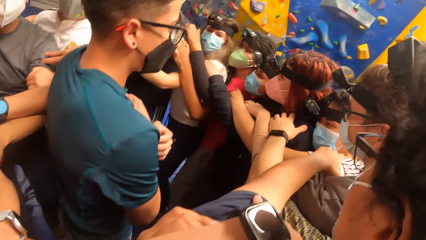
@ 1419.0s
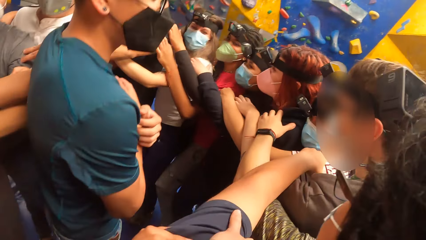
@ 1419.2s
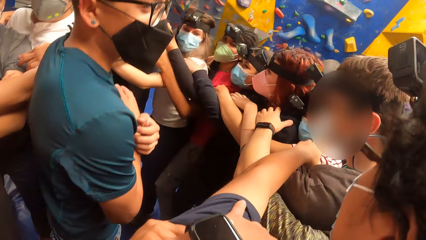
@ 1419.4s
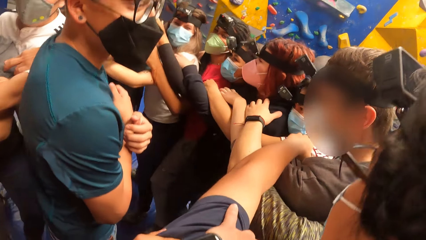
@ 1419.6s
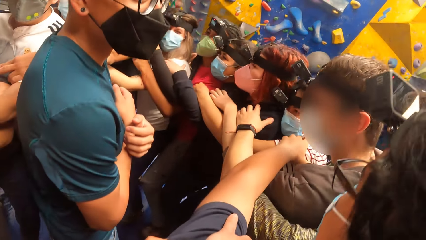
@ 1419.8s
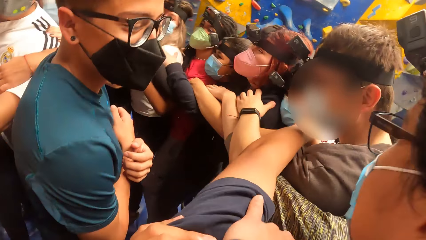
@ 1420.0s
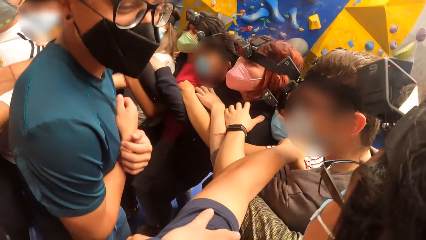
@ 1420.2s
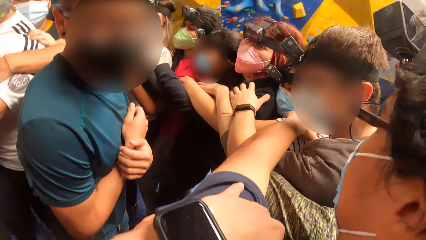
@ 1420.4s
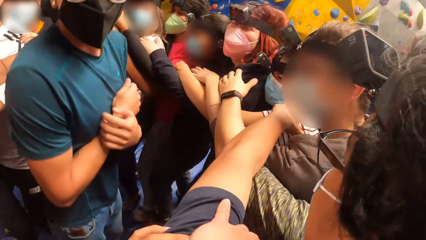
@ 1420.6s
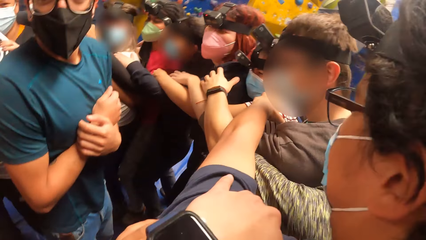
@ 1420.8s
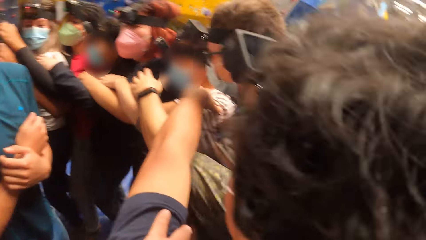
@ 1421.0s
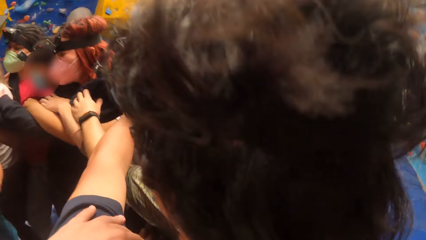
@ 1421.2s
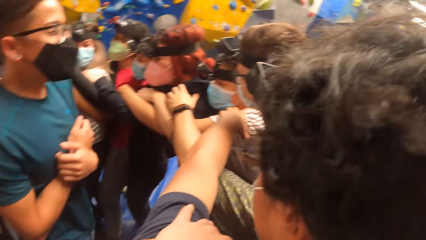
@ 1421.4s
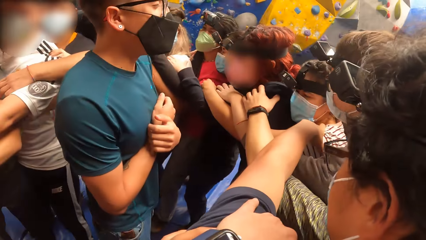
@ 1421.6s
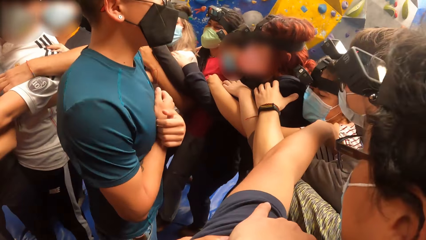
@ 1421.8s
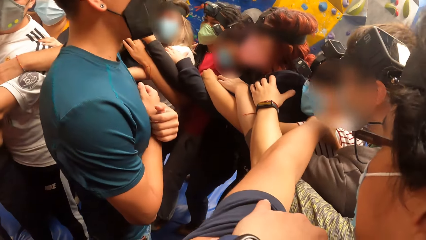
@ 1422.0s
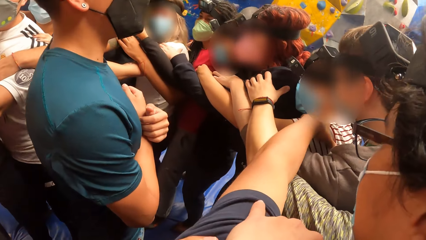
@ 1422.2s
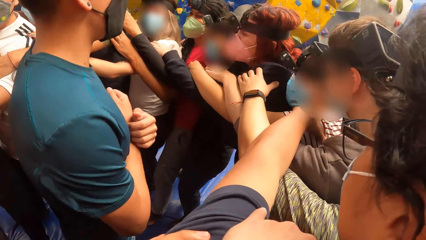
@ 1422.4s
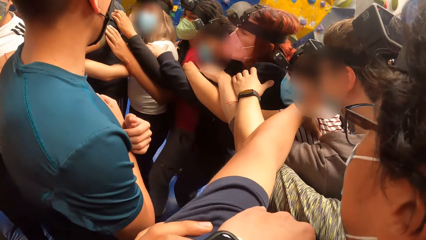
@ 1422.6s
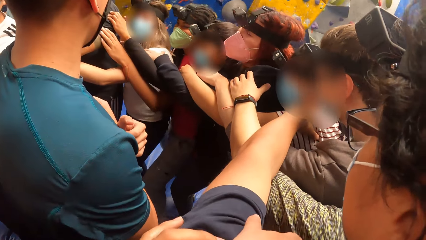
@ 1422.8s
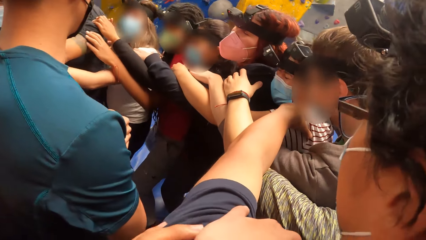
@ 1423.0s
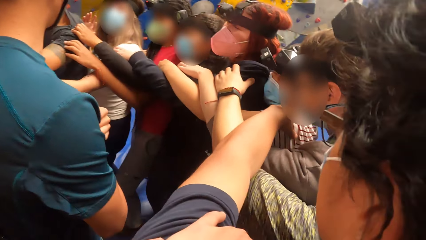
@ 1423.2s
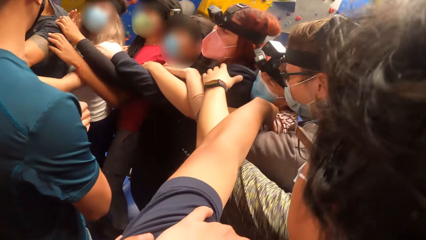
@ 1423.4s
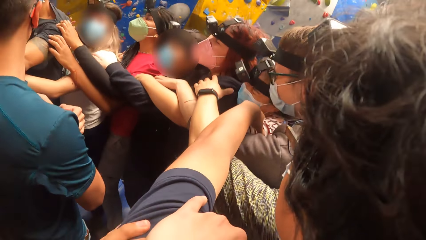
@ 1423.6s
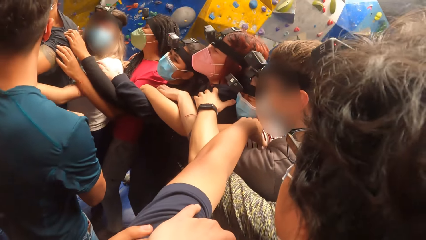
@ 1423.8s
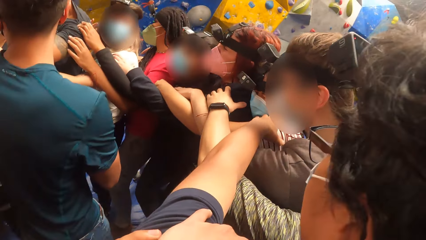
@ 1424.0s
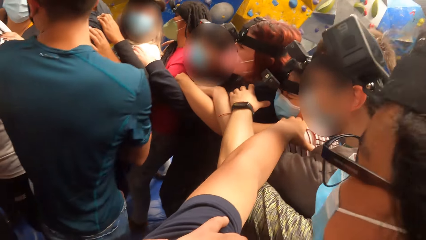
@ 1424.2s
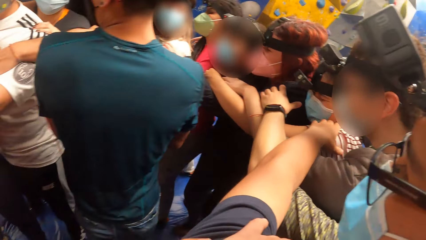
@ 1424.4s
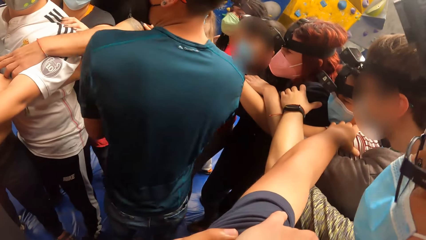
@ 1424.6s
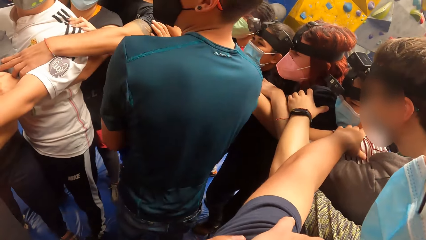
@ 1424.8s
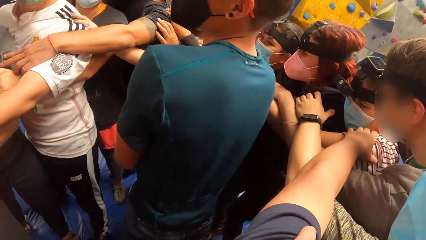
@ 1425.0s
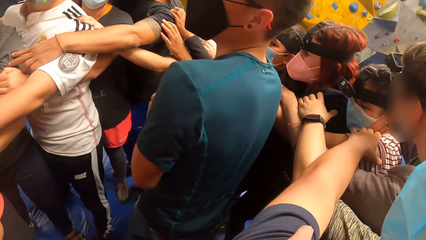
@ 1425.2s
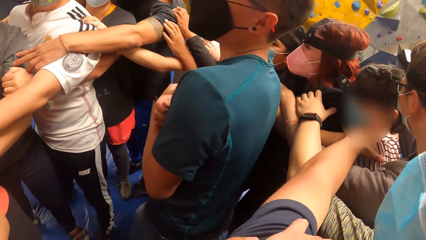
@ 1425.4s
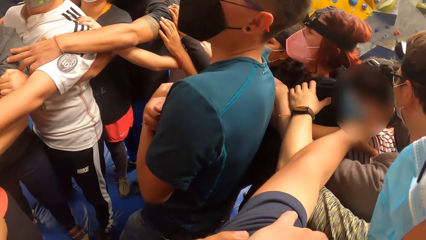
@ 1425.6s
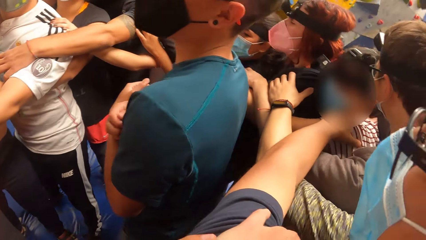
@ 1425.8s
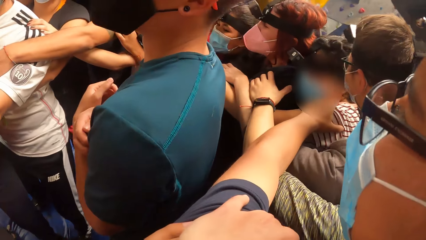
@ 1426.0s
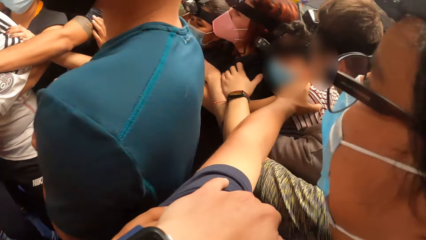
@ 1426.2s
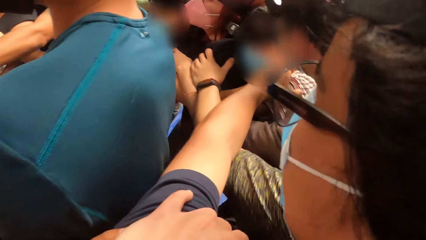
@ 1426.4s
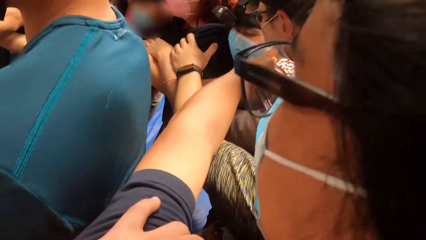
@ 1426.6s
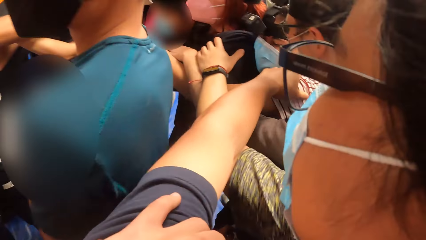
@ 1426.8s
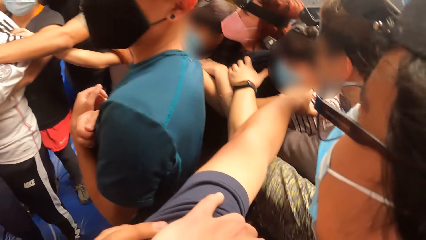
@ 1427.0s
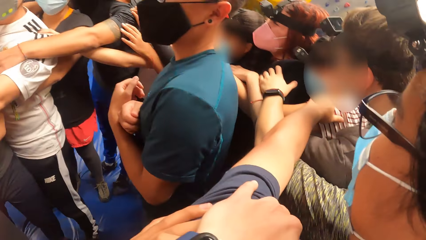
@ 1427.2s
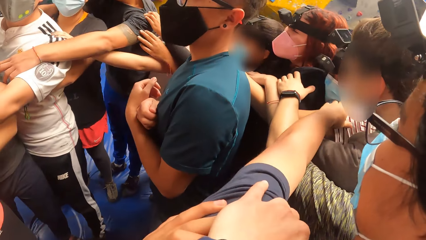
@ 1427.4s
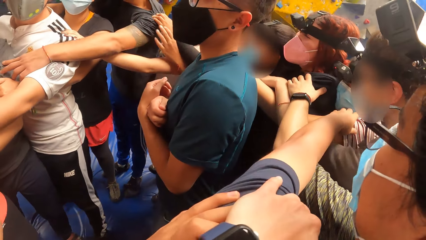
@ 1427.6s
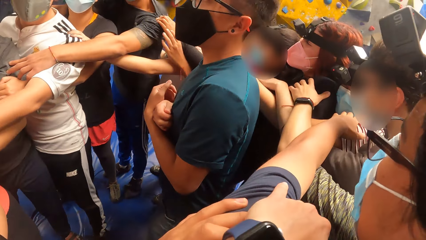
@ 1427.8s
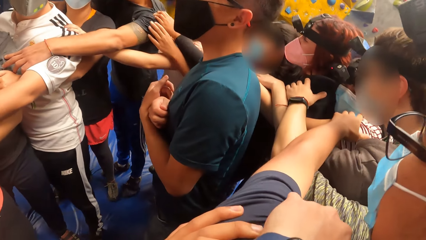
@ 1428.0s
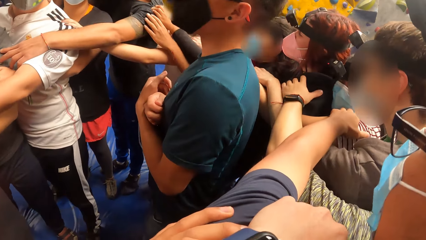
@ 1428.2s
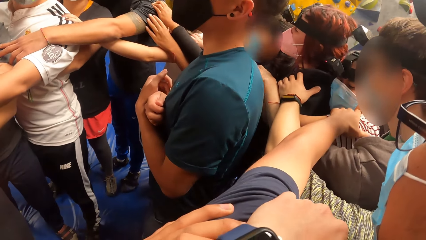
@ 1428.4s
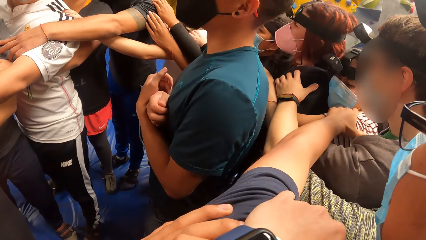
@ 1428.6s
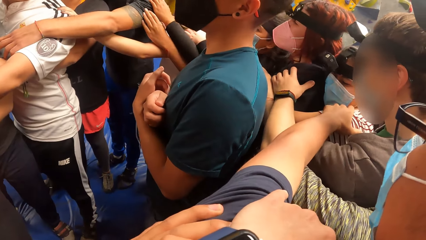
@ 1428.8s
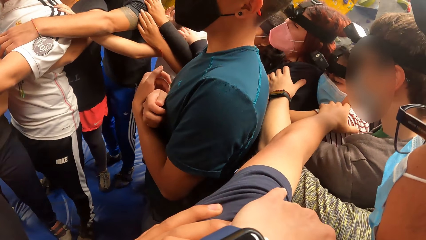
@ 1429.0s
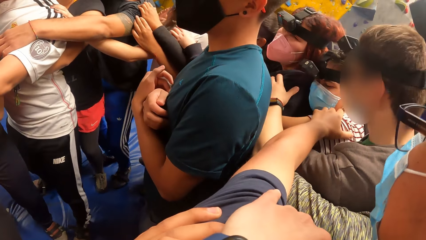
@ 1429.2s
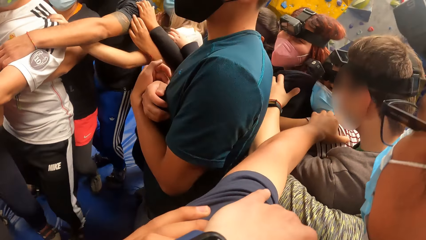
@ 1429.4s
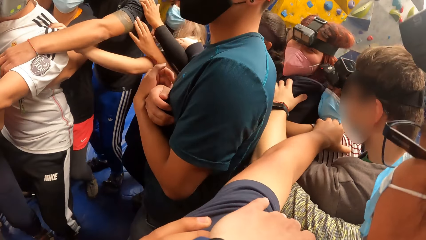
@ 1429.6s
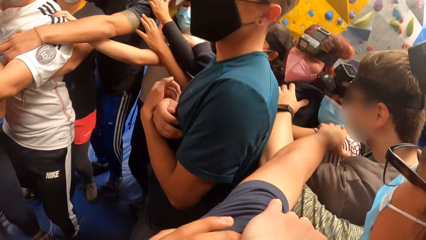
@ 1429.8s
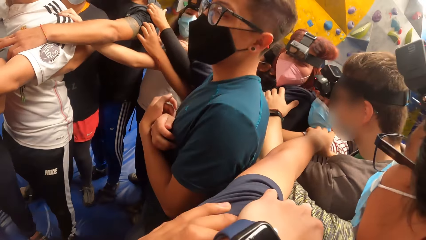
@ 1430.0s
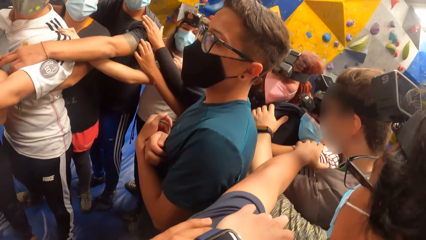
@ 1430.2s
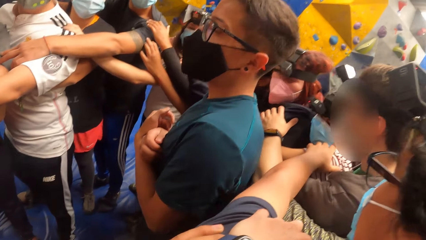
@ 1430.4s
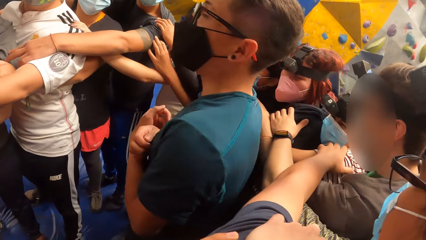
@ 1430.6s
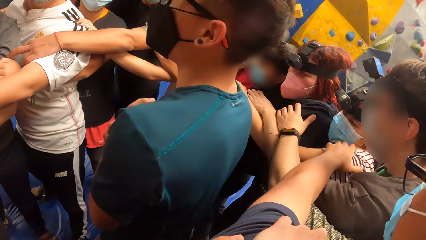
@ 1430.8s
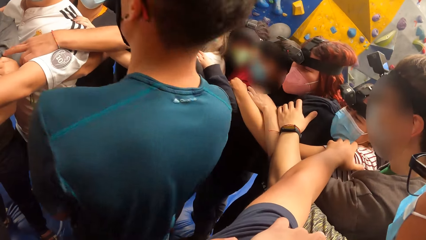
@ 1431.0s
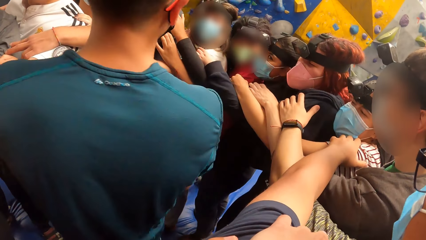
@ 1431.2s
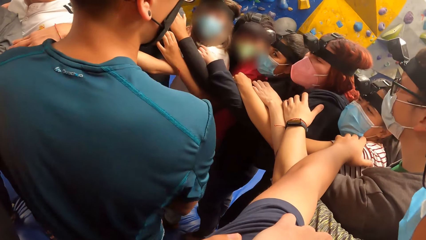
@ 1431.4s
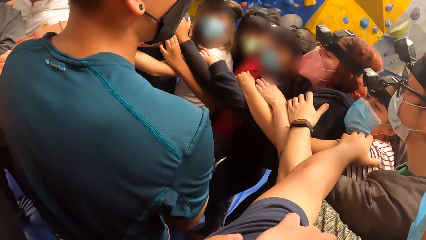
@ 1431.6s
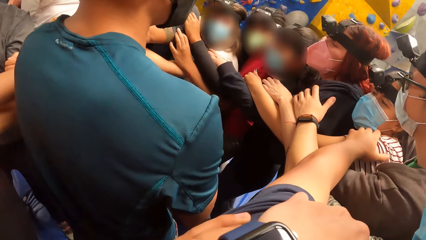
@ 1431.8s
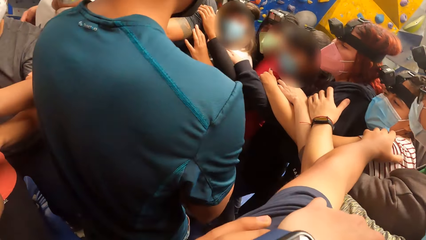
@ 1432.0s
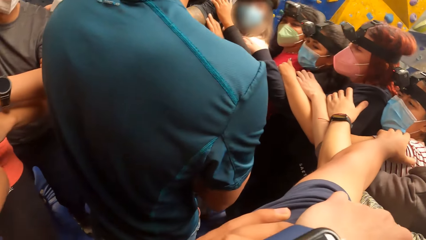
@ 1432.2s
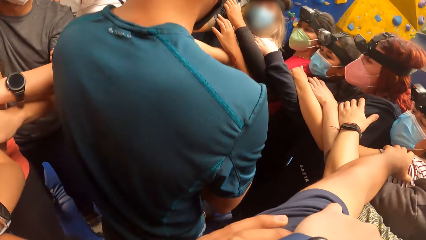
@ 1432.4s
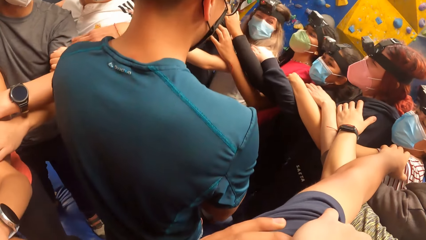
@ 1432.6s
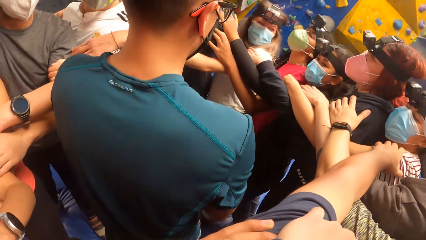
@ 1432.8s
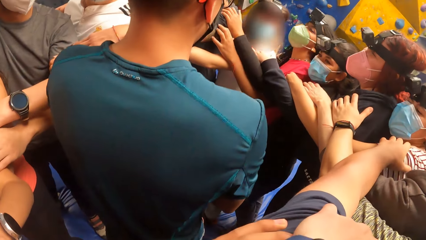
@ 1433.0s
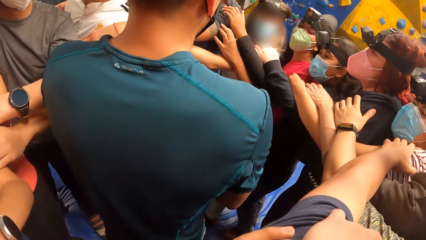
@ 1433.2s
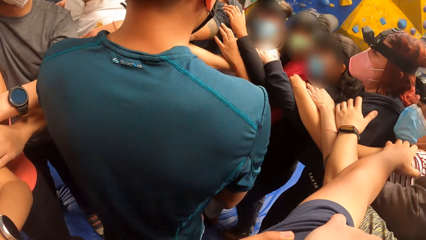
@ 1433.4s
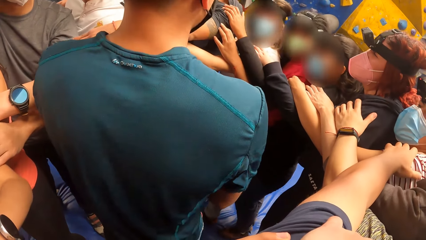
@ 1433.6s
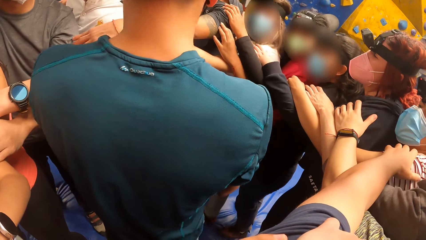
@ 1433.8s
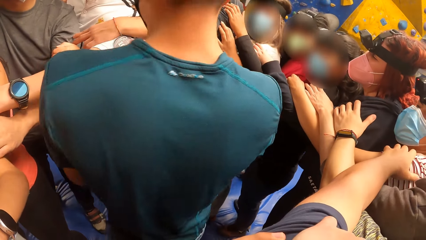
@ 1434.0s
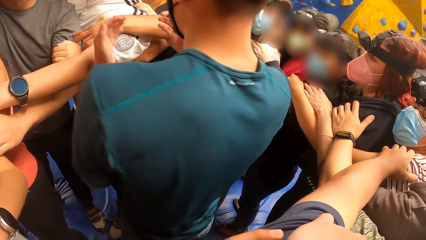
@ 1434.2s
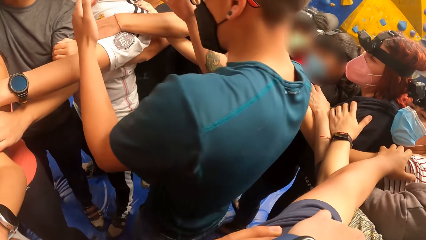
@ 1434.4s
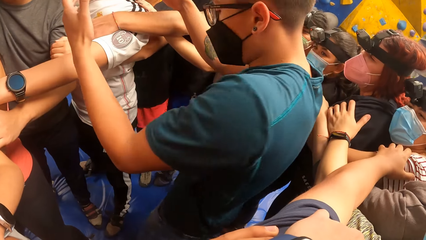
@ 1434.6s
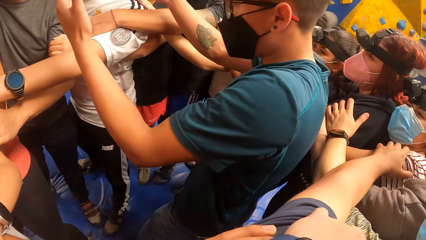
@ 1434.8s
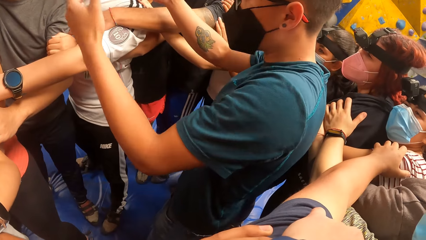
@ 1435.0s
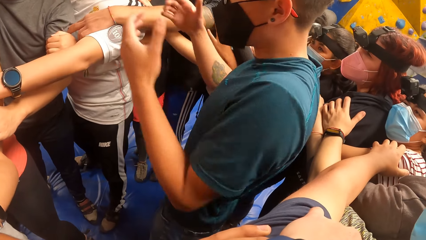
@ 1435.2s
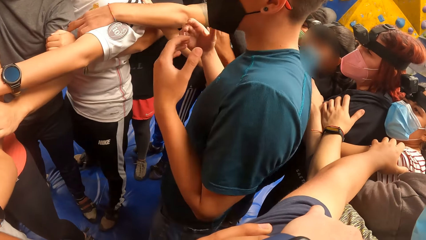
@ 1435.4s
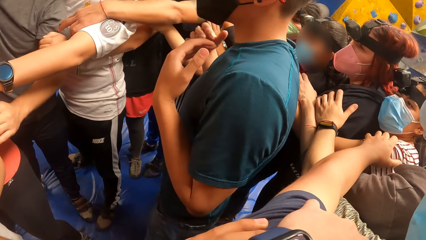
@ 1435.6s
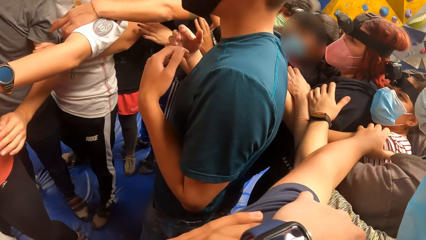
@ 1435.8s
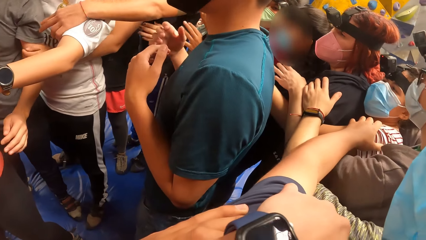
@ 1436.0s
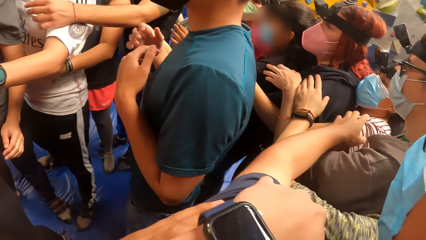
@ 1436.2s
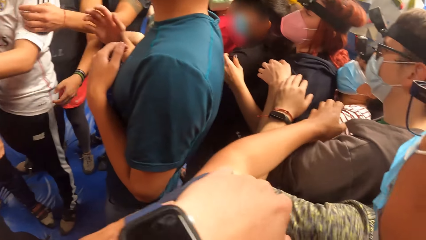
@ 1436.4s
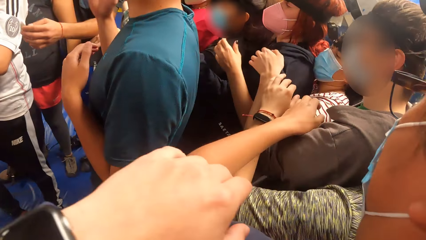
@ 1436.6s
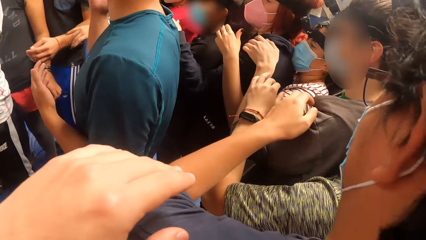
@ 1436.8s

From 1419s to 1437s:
A person jumps. The person turns around, stretches both hands, and returns back the hands.
